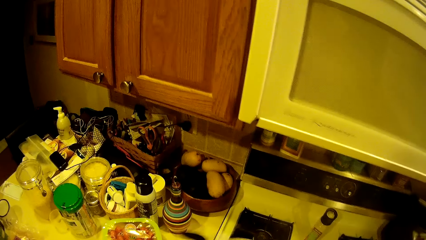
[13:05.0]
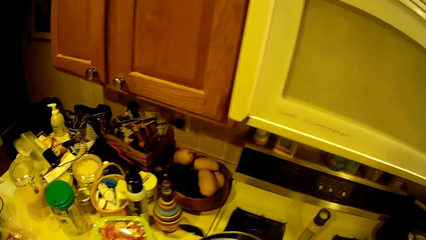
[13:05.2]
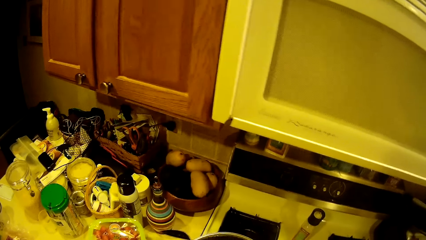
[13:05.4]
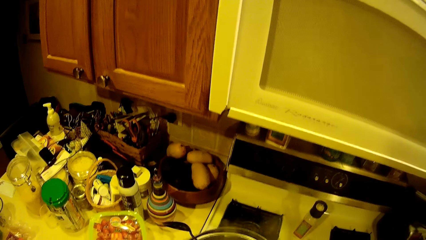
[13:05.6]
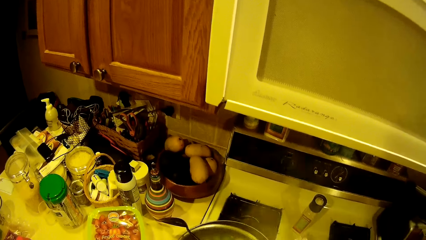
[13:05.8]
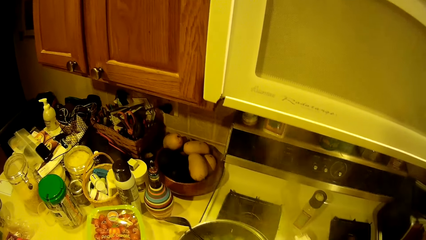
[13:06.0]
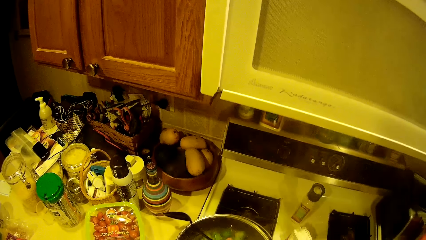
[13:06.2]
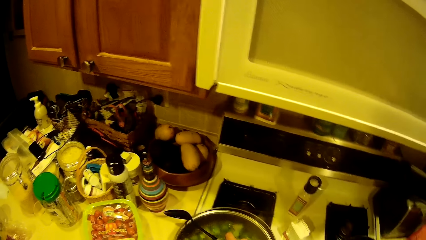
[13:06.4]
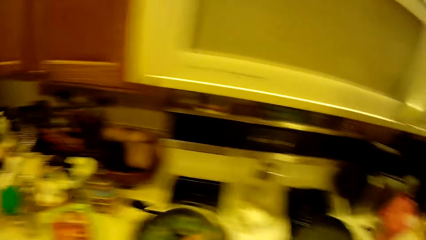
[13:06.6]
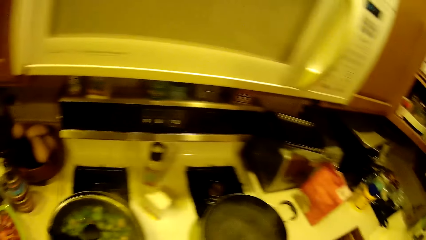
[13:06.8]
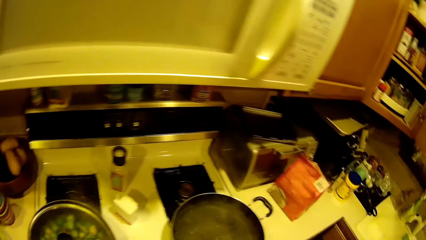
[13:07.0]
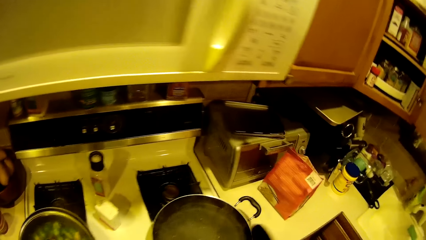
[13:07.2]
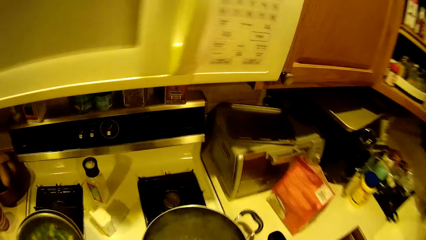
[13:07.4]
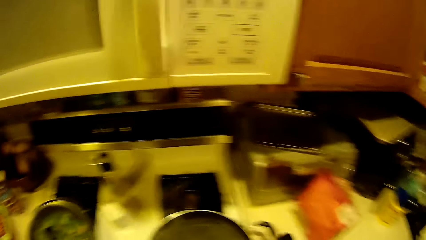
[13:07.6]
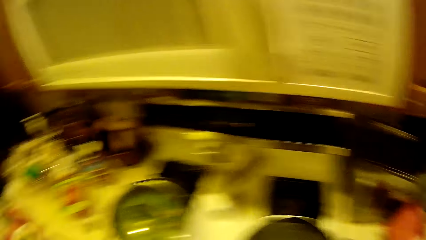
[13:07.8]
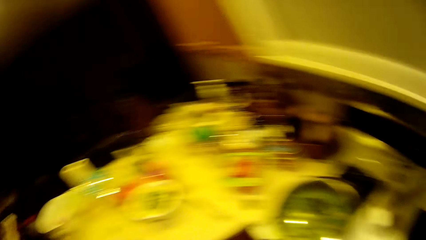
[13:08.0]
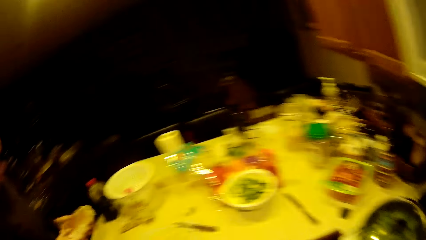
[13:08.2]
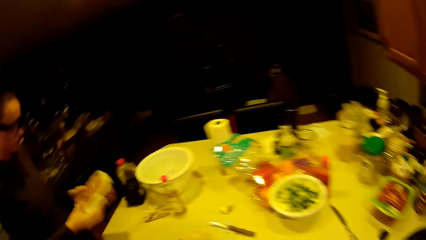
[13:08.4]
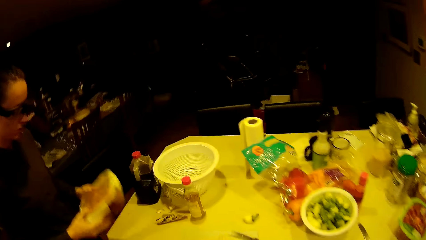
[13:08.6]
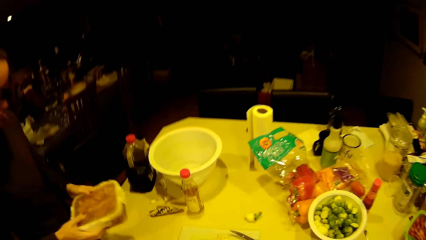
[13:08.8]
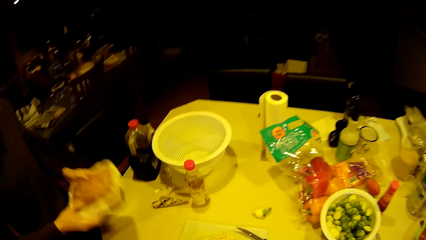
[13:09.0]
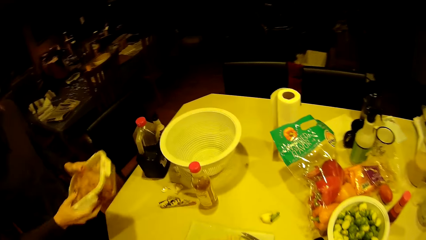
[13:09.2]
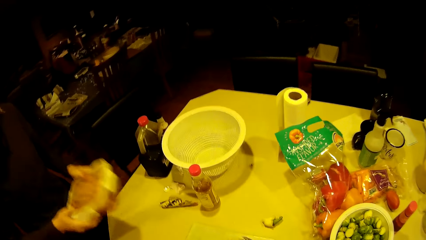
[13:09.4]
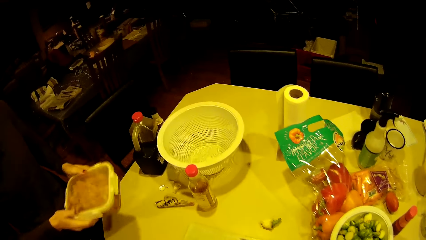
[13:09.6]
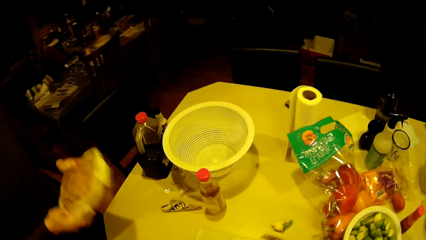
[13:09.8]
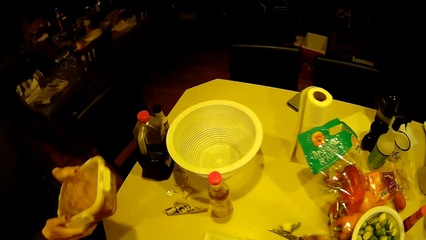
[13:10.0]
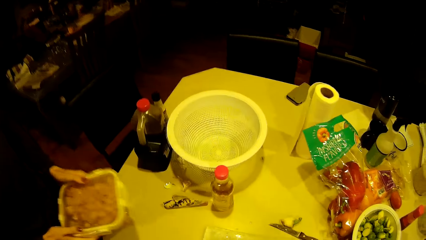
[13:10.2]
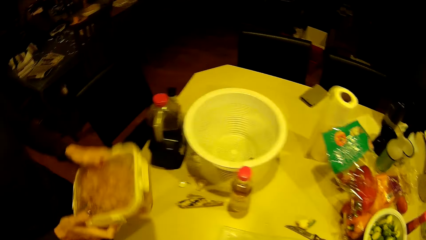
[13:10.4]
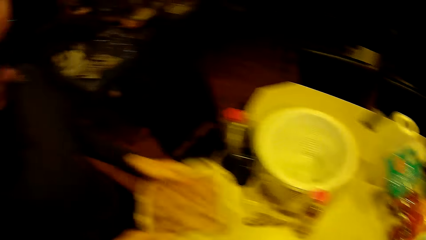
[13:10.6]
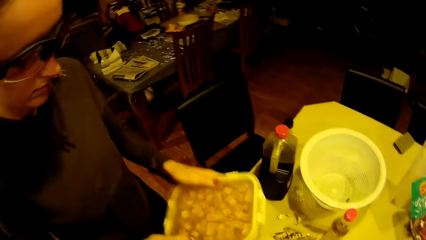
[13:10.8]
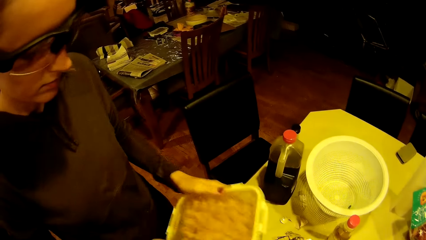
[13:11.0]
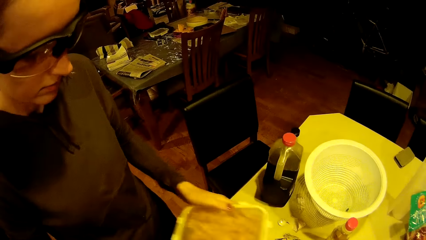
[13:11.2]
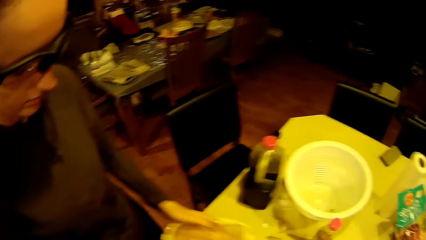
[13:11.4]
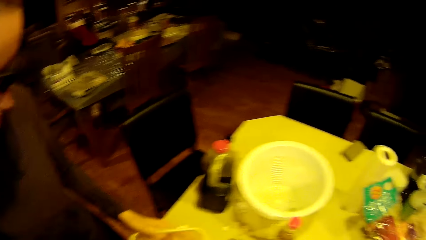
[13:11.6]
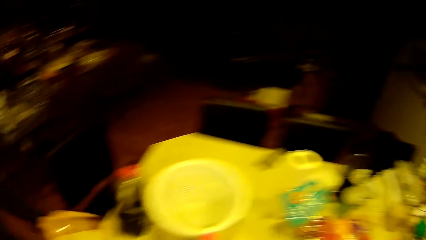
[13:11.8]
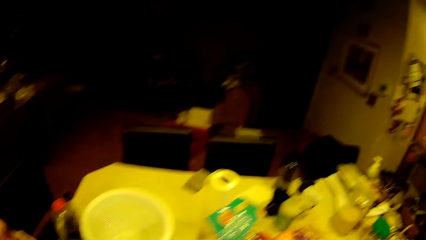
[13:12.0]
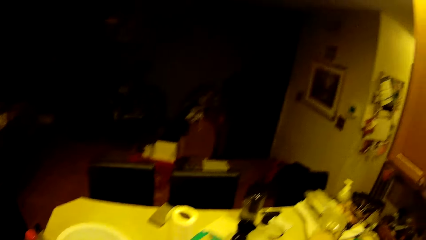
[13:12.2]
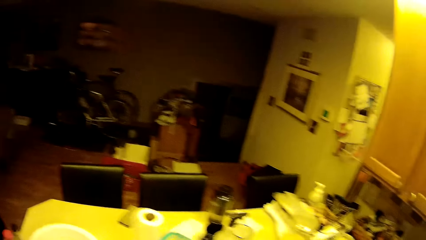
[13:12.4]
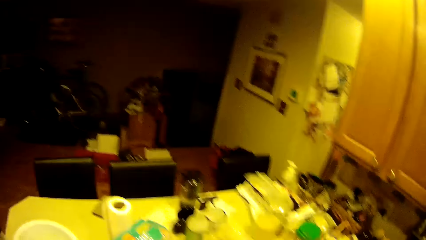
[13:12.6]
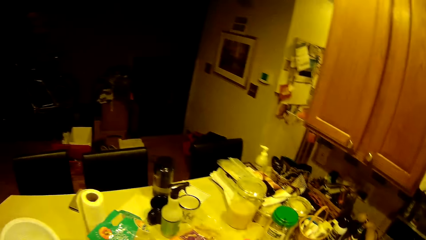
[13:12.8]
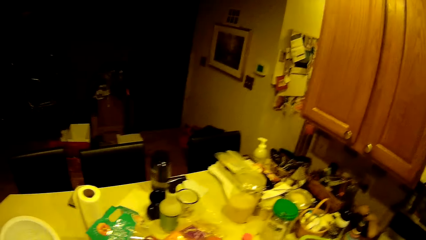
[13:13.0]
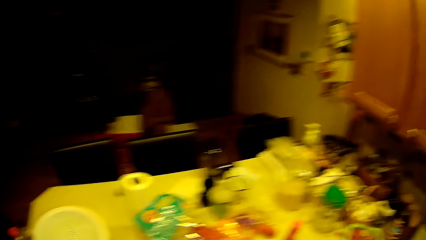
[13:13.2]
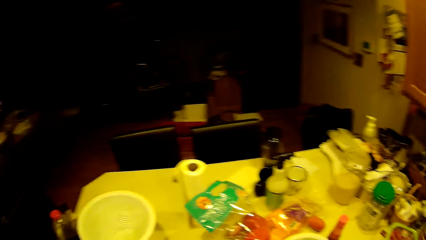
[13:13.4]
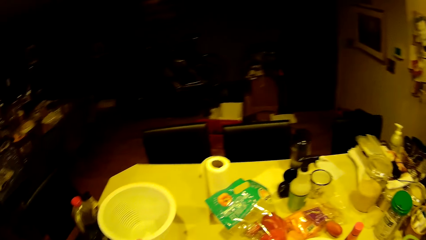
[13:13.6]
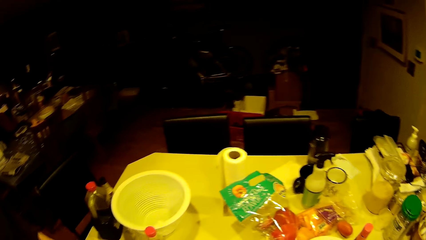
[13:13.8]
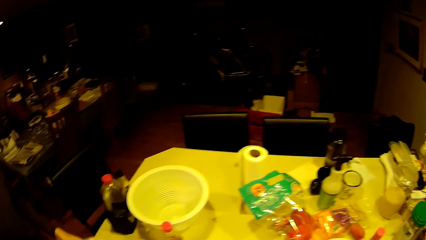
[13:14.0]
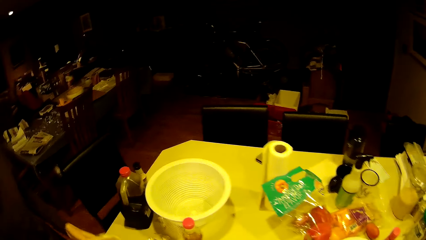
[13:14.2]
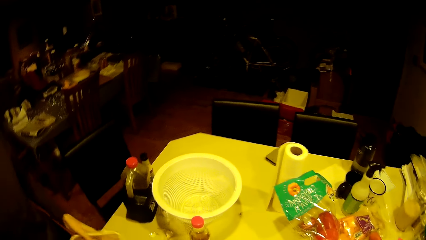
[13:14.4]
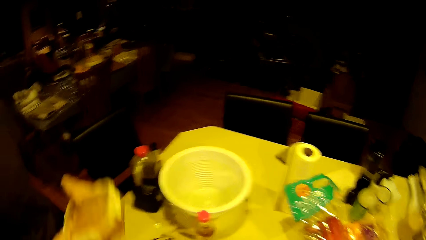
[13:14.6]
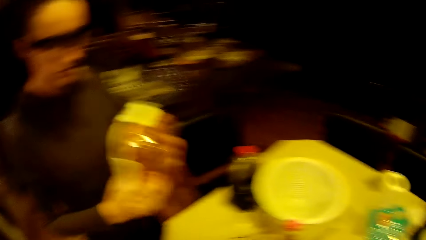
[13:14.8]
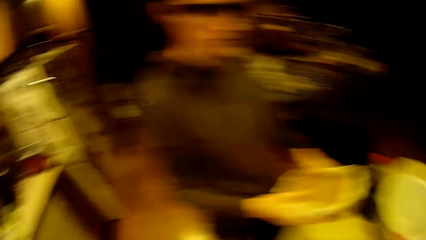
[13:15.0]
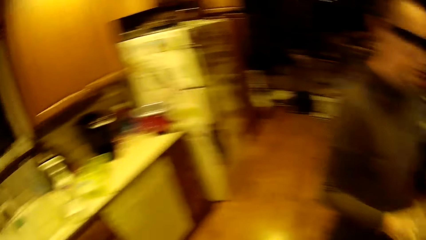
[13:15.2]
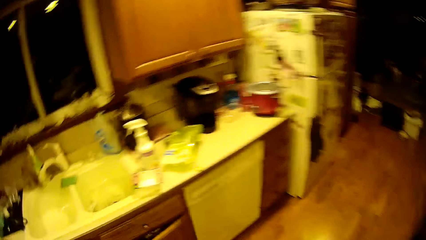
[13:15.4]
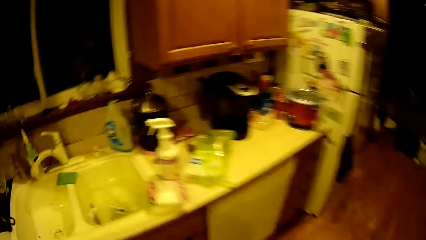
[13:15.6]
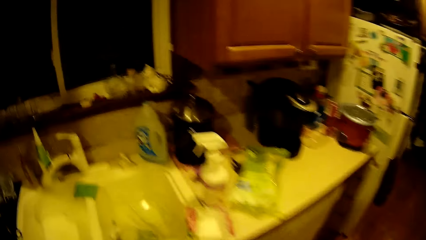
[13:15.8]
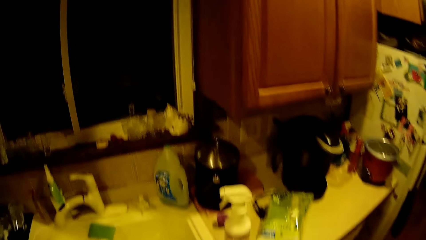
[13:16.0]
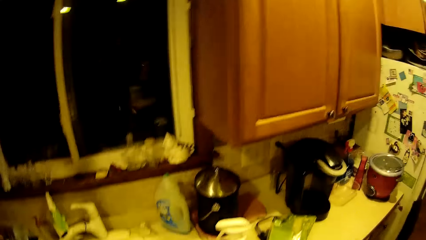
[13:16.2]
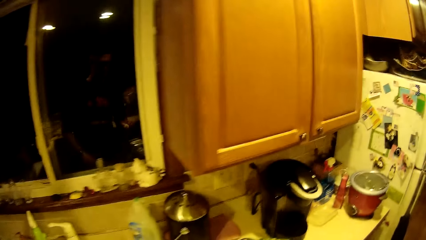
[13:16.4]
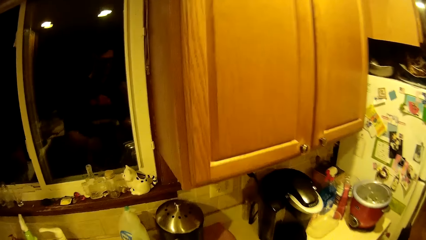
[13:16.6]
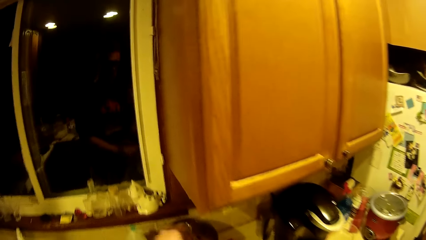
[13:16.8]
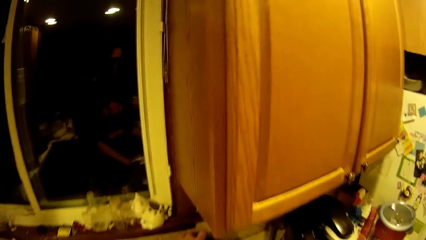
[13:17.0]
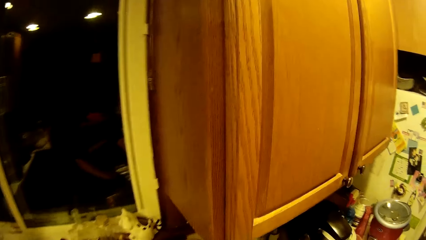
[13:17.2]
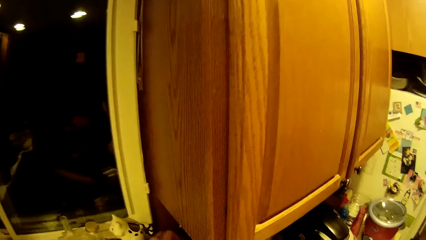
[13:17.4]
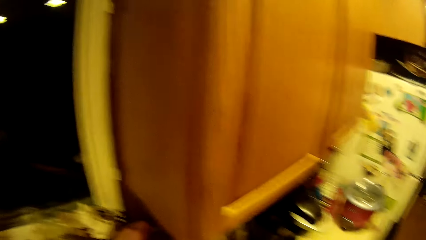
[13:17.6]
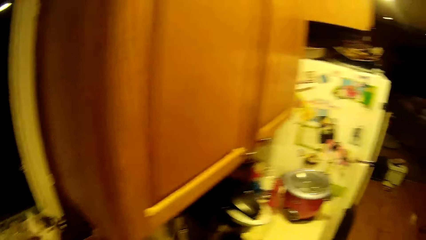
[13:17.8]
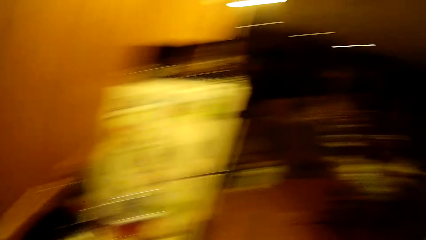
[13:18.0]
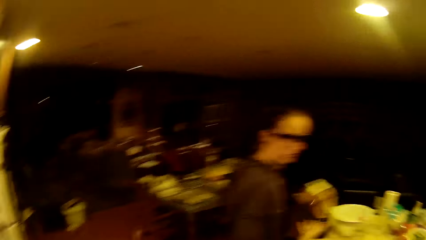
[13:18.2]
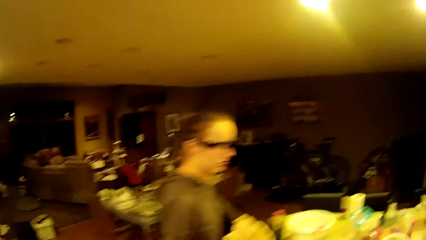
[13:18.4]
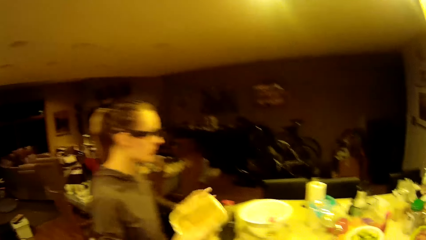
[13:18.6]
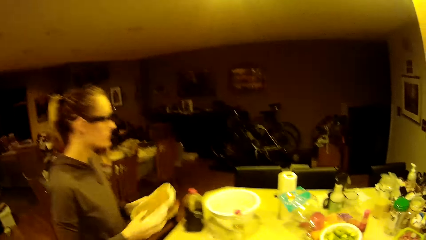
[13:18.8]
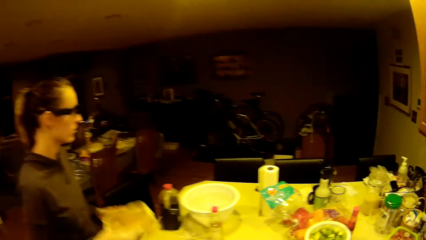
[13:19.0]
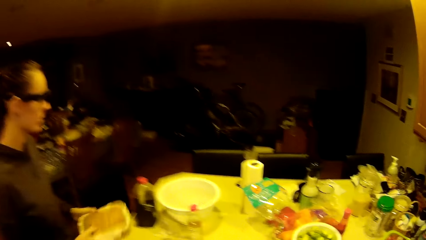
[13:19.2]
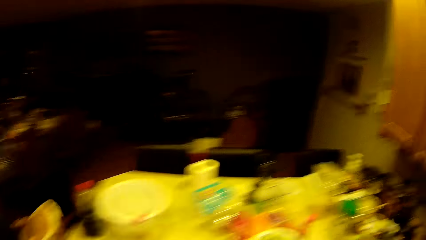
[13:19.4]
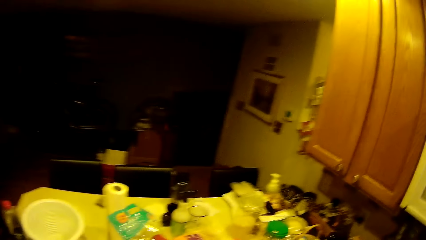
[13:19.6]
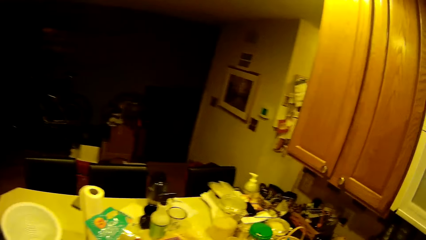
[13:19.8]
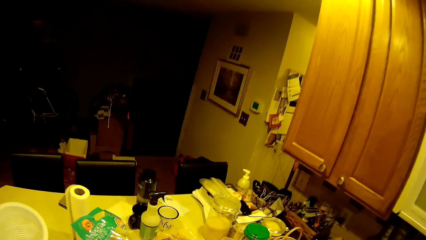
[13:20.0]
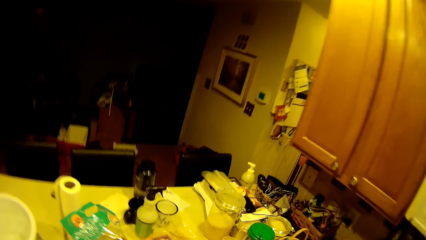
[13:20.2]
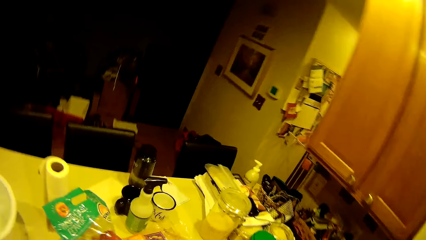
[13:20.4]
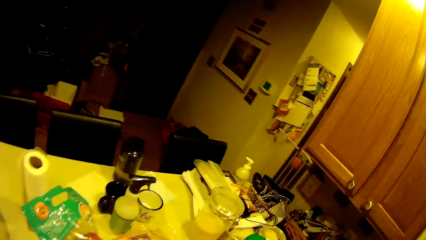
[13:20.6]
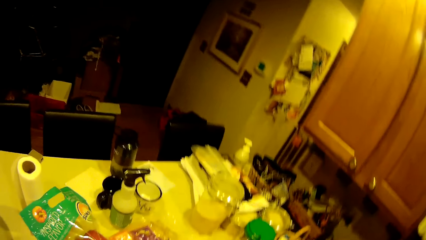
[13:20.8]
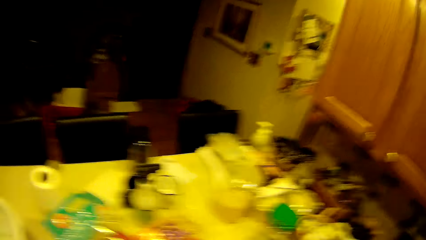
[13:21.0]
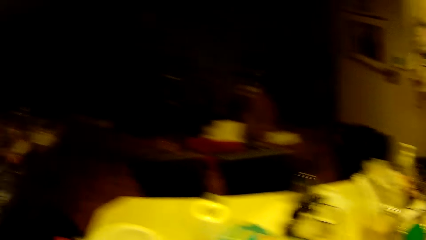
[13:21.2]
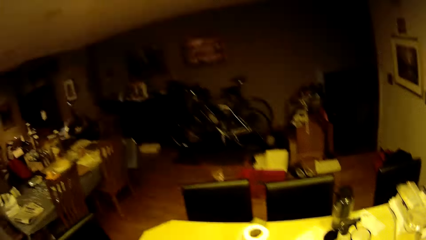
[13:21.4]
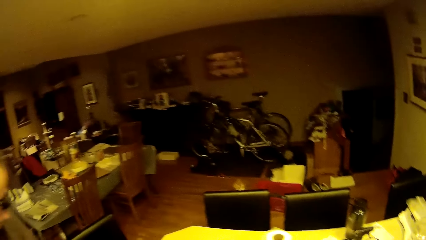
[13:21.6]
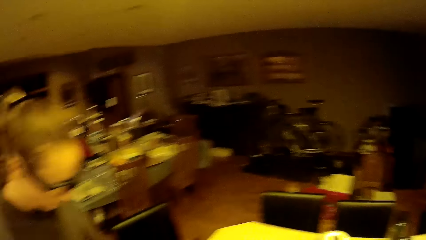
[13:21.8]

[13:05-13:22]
The camera wearer lets go of the cooking pan. They walk around. A woman shakes a bowl with both hands. The camera wearer looks around the kitchen. They look at the woman. They look around. They walk around. They look around. They walk around.
